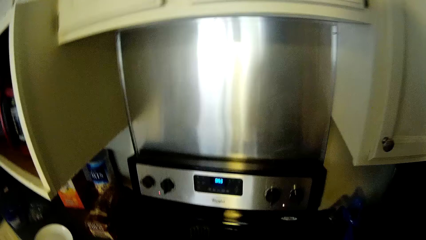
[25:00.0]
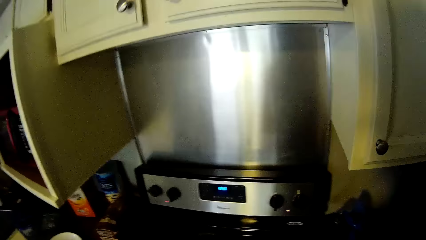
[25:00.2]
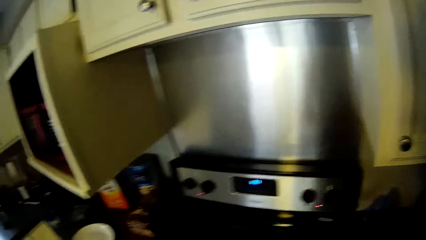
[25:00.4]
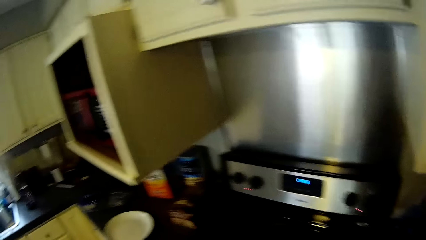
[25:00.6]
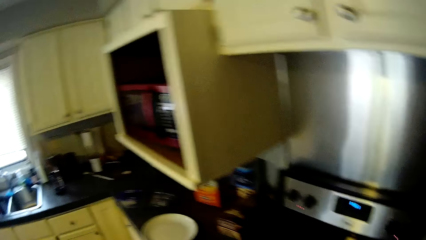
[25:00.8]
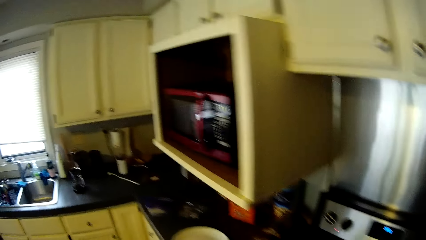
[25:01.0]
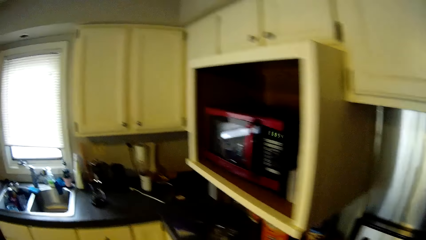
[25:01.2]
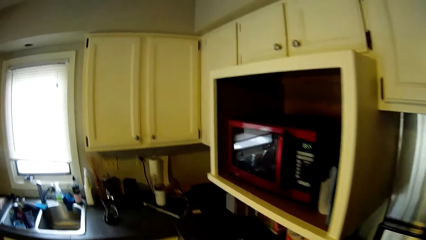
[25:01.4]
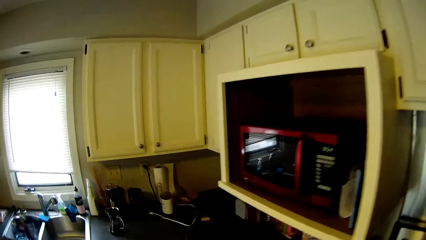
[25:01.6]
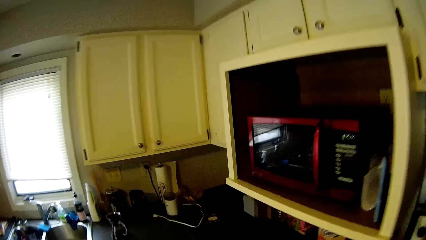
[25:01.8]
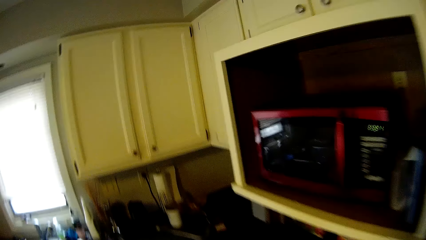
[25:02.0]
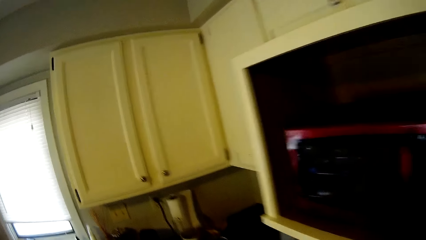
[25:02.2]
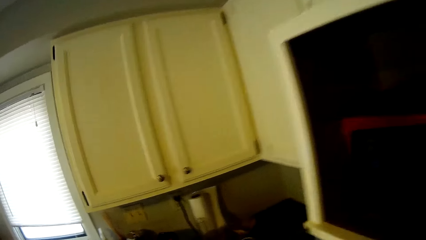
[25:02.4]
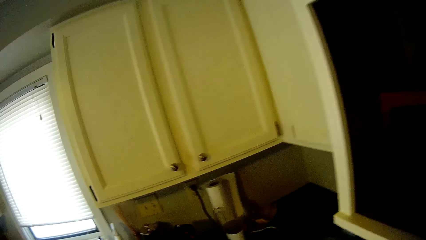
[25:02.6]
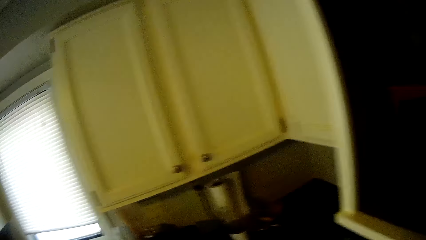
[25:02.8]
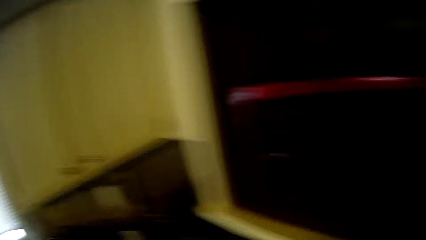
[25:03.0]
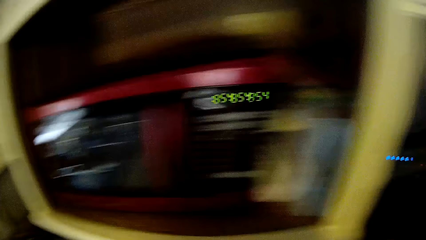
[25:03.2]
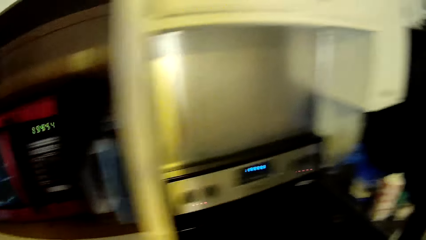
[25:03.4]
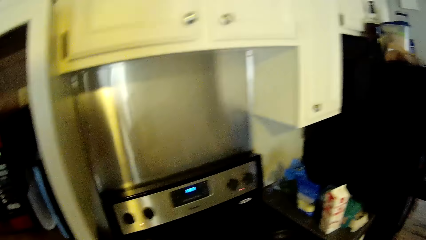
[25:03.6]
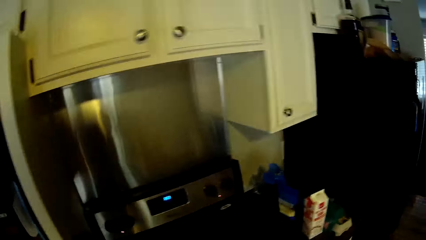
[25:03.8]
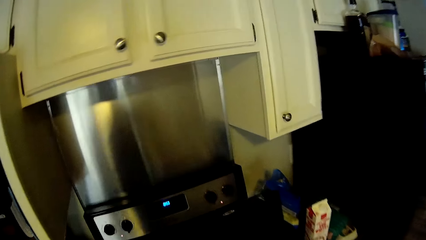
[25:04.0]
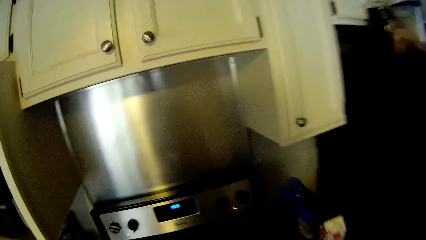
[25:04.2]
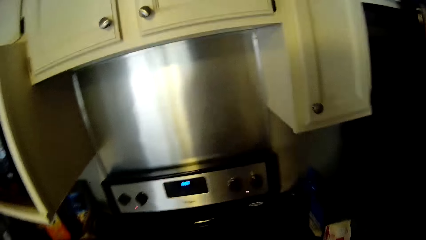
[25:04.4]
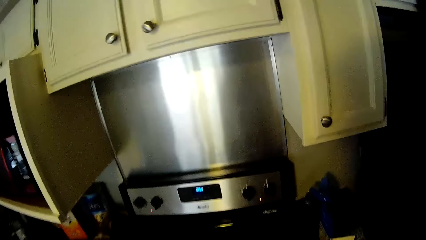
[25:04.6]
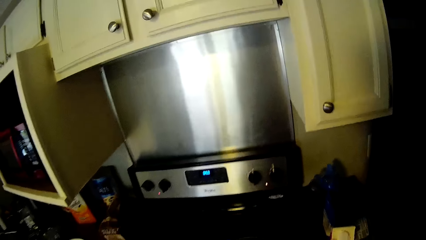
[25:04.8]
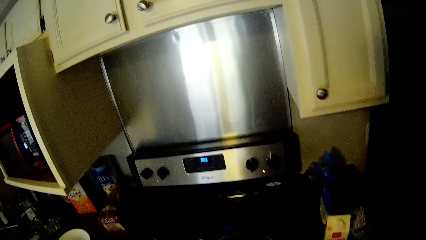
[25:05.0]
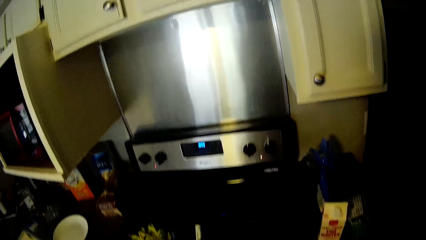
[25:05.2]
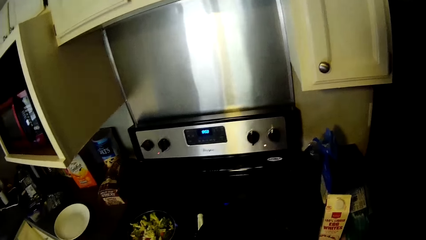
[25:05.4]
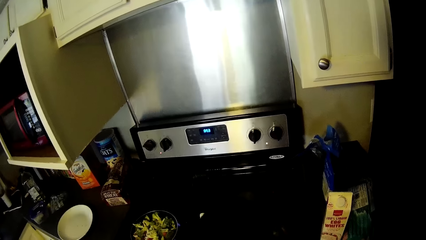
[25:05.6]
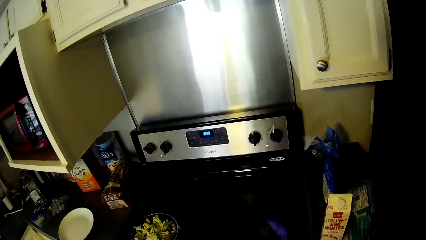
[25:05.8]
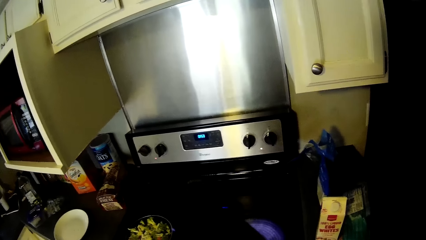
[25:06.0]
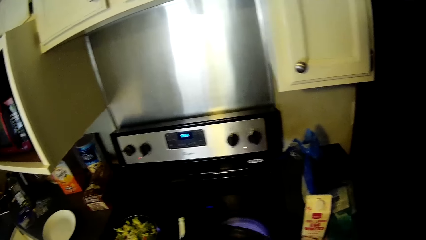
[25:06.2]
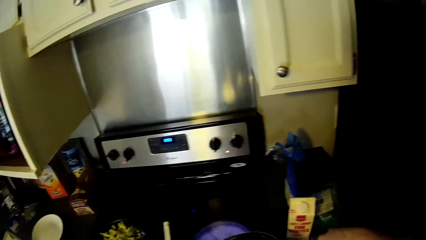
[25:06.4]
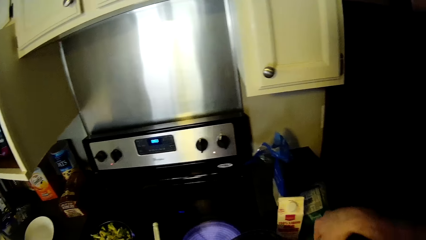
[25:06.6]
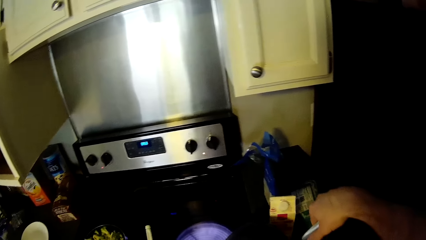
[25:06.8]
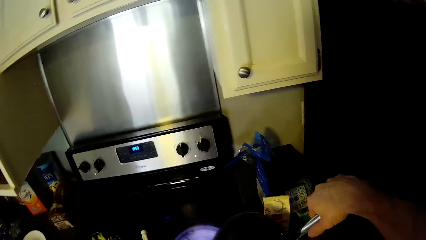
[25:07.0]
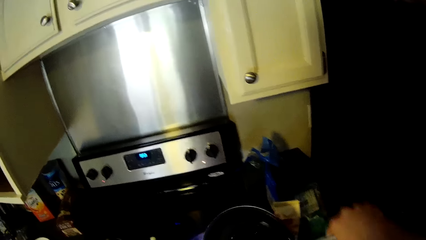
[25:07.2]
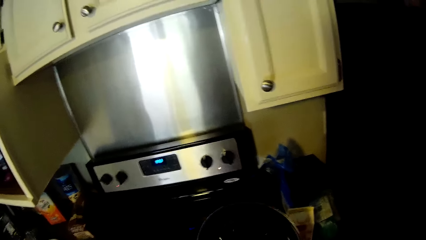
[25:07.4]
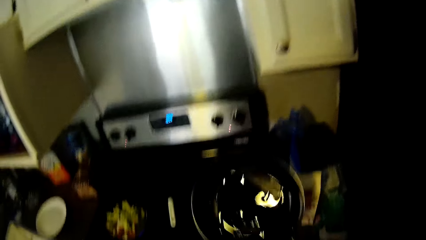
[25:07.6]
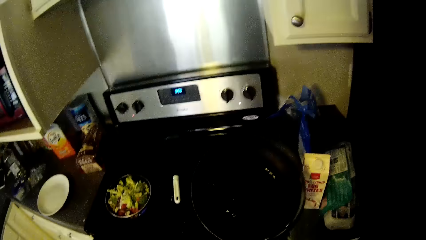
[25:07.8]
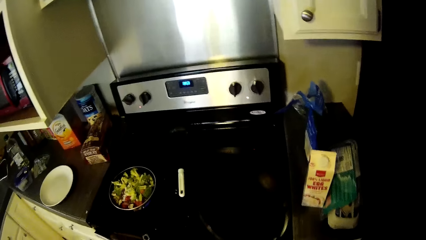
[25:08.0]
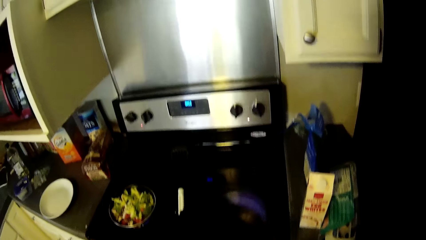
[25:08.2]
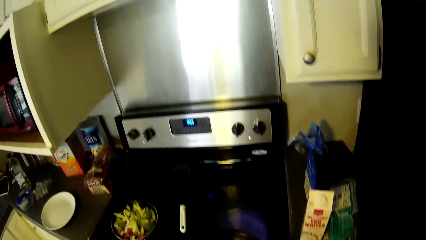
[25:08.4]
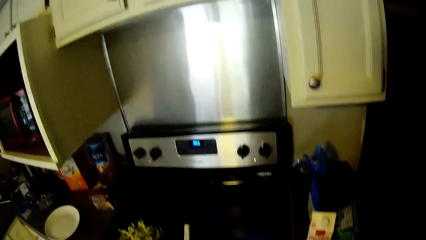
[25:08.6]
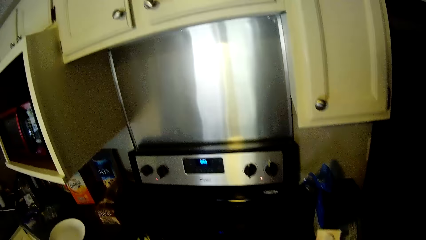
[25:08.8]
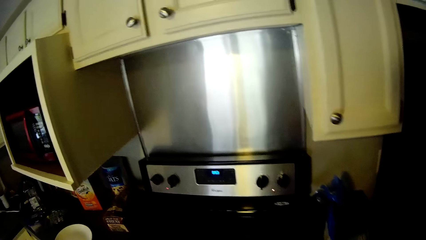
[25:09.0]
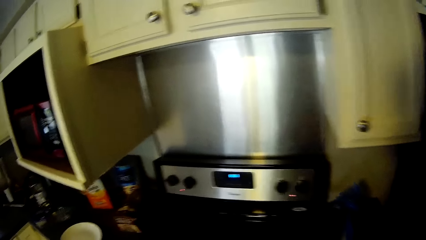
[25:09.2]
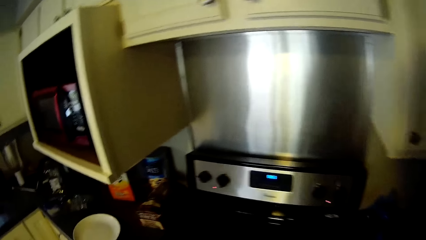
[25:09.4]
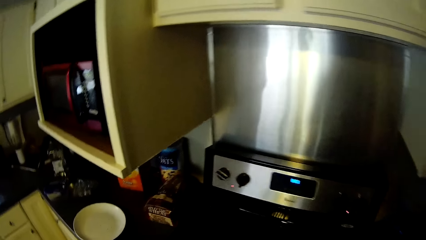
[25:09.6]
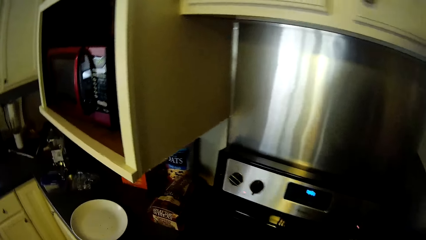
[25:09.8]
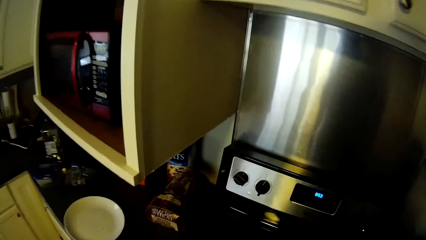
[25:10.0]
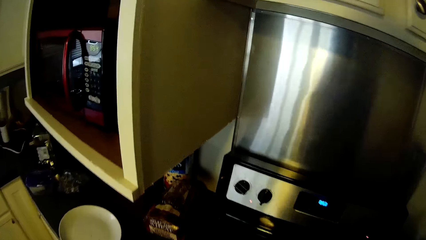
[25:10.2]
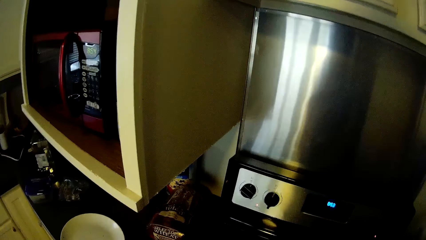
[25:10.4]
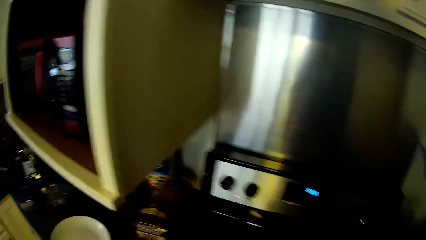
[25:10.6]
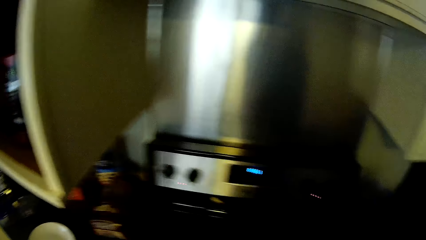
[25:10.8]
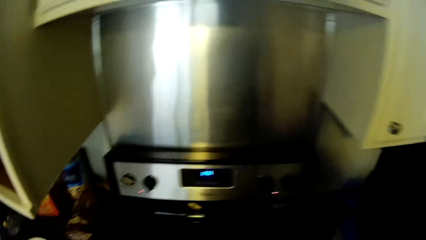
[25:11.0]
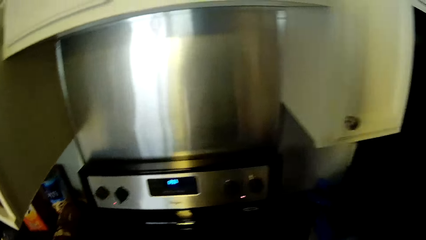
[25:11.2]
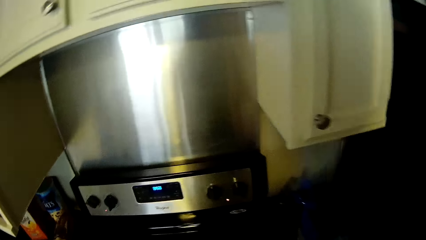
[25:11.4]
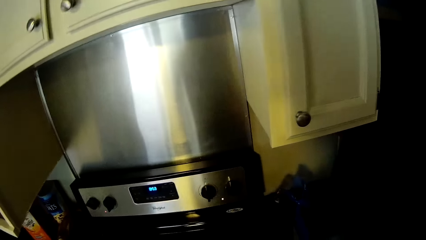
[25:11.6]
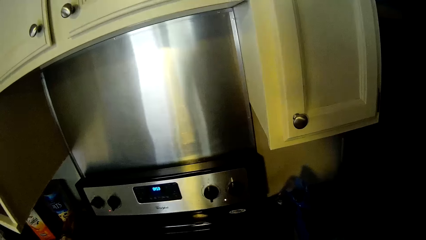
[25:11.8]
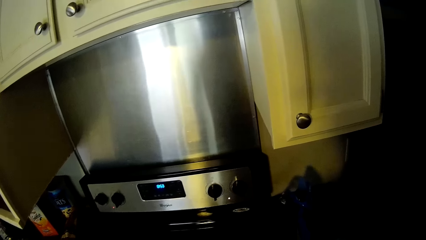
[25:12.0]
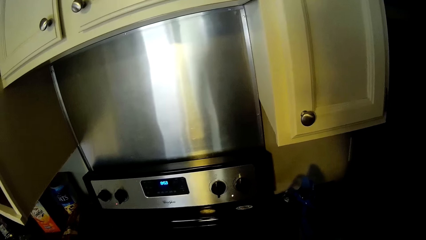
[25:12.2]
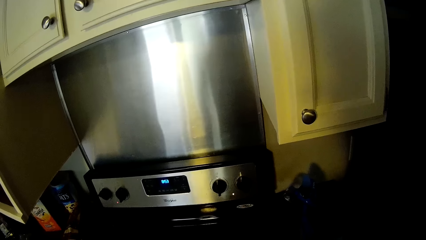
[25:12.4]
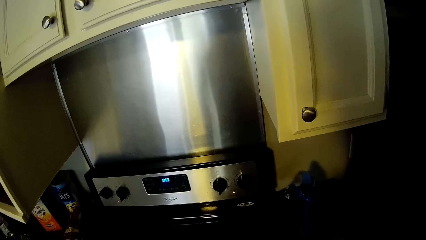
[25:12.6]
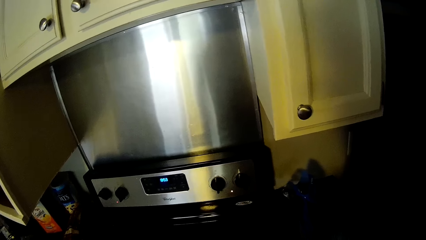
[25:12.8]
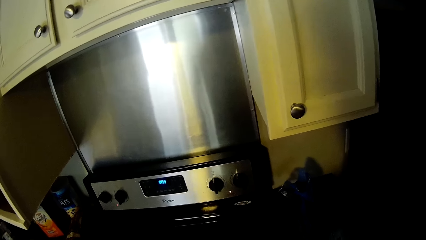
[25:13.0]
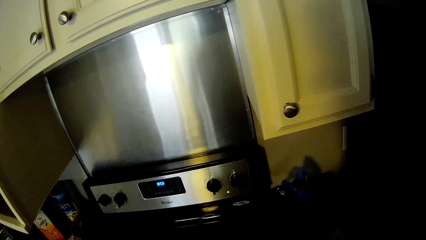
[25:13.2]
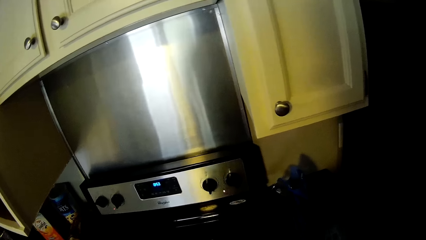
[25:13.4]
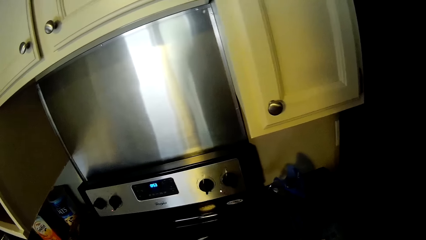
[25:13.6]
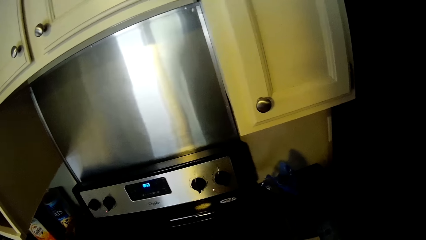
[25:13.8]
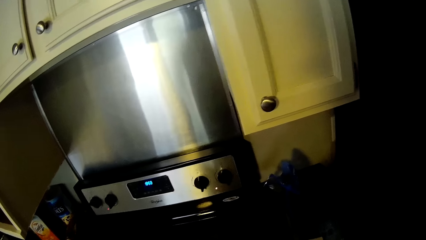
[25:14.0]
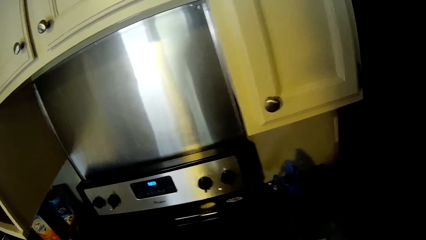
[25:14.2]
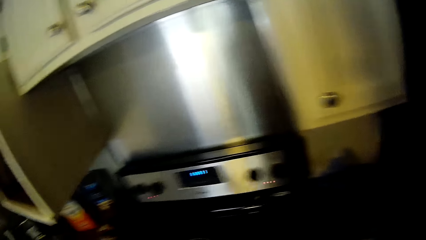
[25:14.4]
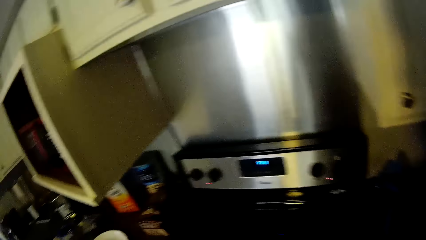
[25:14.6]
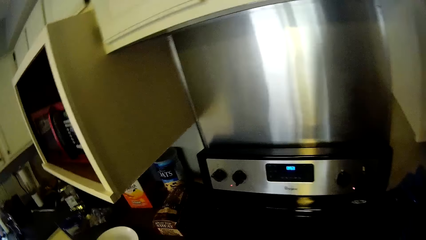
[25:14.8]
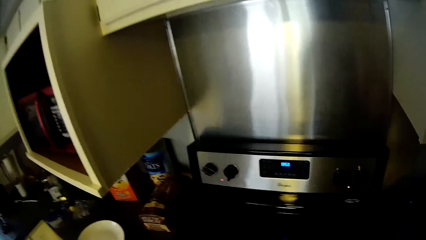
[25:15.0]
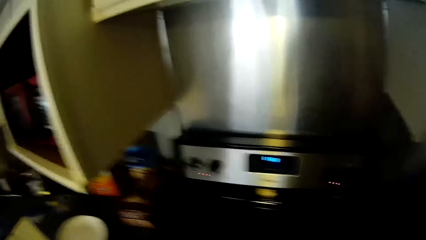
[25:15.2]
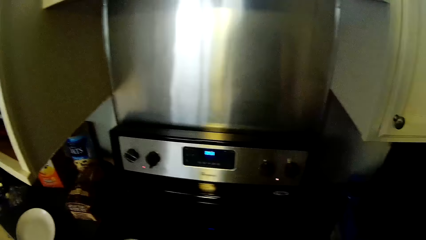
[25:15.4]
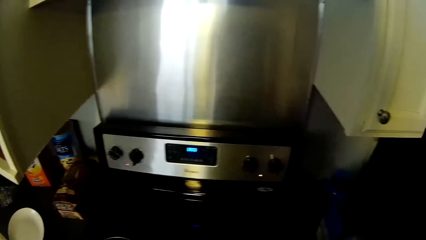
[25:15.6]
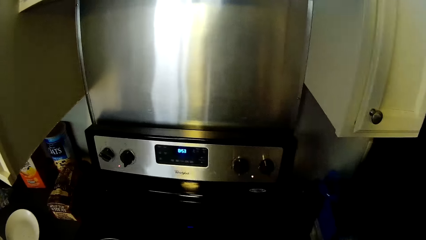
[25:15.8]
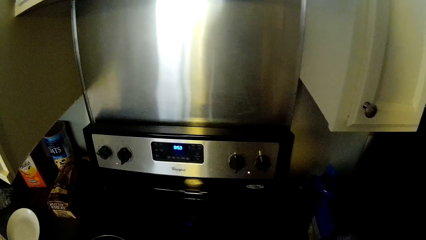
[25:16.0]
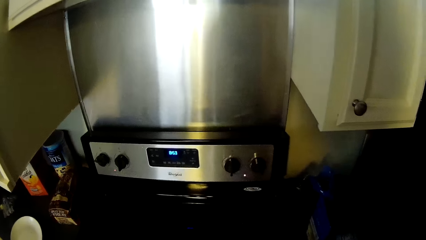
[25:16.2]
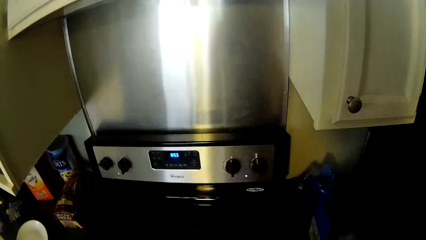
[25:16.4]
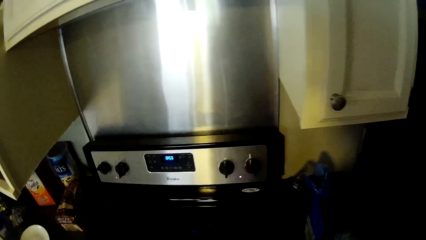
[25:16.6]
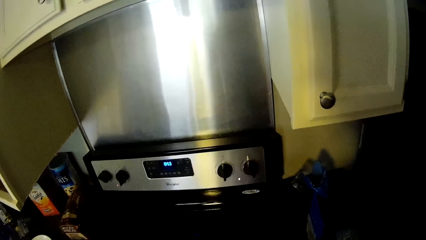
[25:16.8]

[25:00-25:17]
The camera wearer walks along the countertop. He walks back to the cooker. He stands in front of the cooker. He swirls cooking oil in the skillet on the cooker. He moves the skillet or pan with the oil with his right hand. He returns the skillet in the cooker. He stands in front of the cooker. He walks along the cooker.
